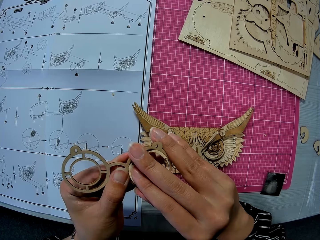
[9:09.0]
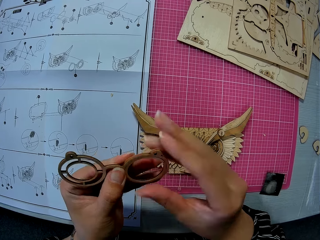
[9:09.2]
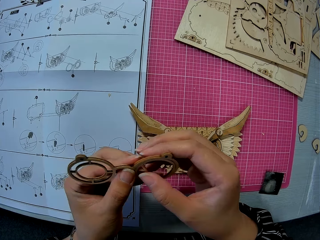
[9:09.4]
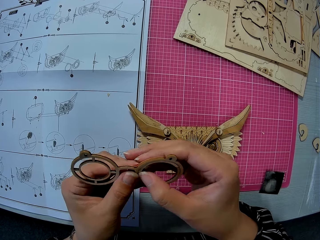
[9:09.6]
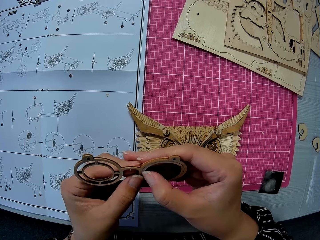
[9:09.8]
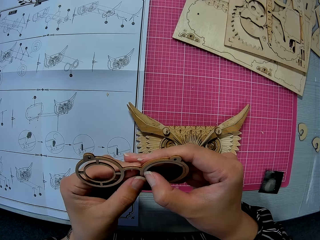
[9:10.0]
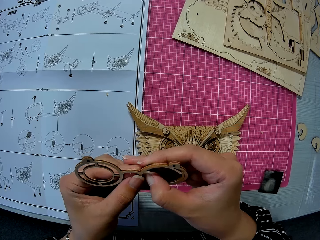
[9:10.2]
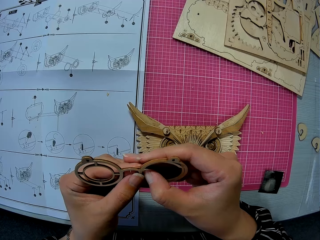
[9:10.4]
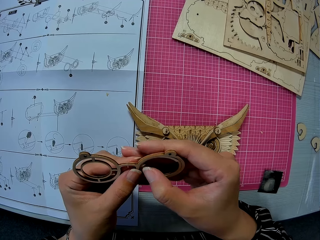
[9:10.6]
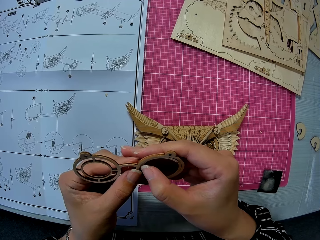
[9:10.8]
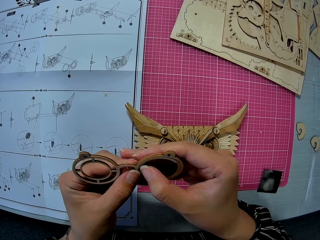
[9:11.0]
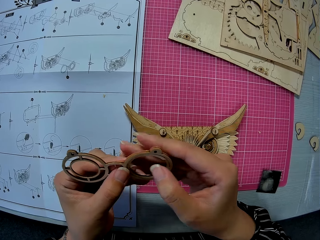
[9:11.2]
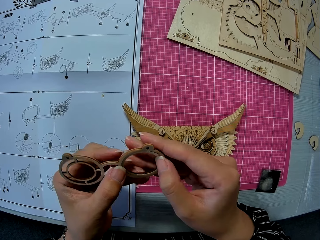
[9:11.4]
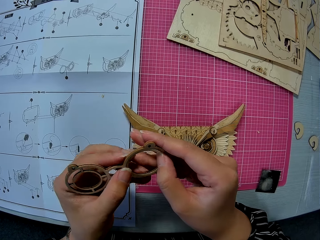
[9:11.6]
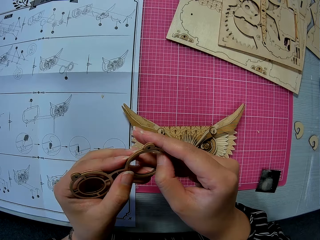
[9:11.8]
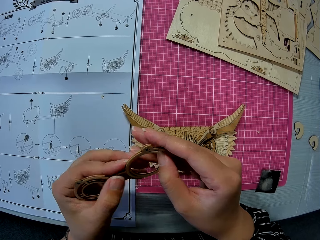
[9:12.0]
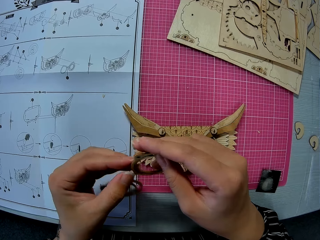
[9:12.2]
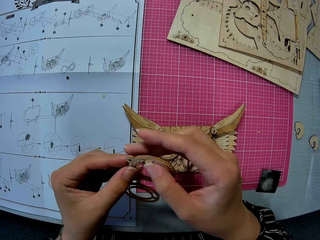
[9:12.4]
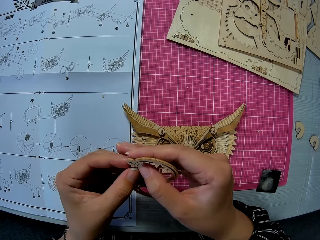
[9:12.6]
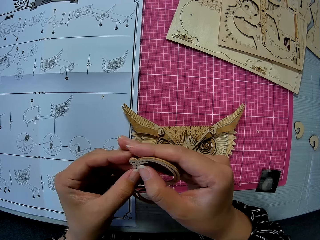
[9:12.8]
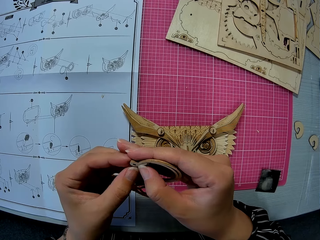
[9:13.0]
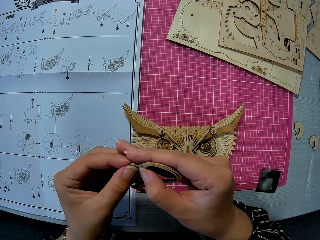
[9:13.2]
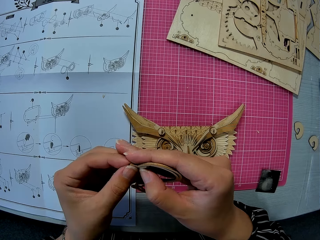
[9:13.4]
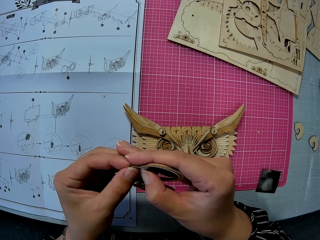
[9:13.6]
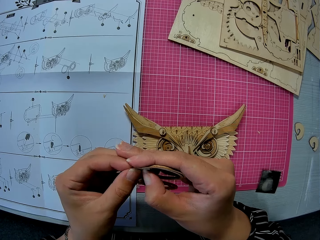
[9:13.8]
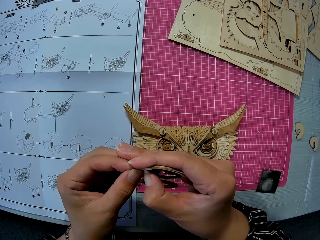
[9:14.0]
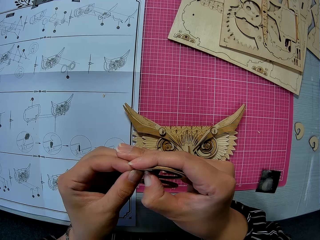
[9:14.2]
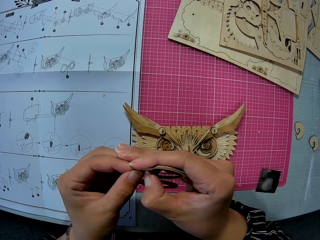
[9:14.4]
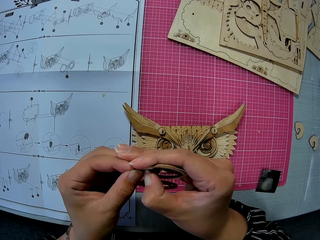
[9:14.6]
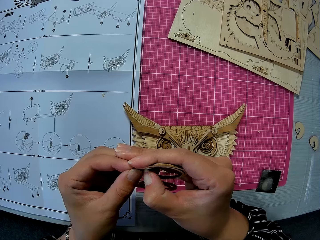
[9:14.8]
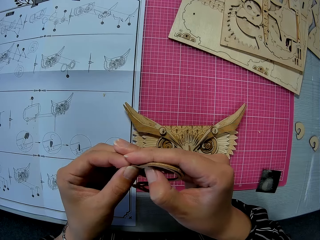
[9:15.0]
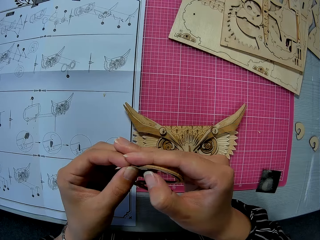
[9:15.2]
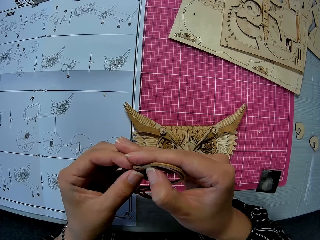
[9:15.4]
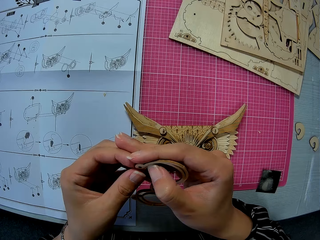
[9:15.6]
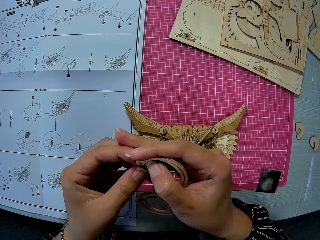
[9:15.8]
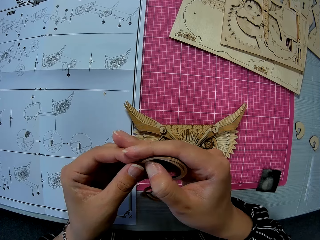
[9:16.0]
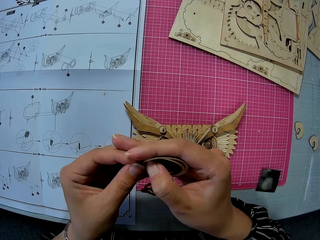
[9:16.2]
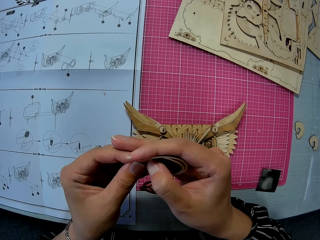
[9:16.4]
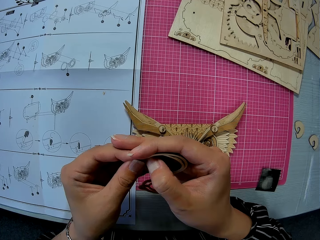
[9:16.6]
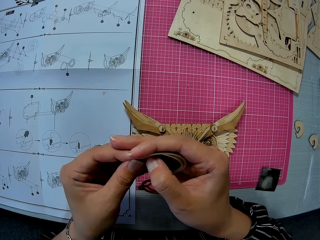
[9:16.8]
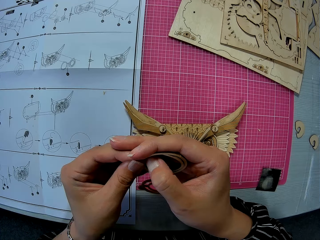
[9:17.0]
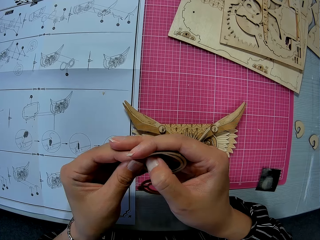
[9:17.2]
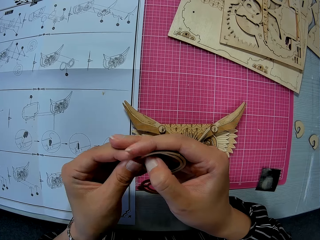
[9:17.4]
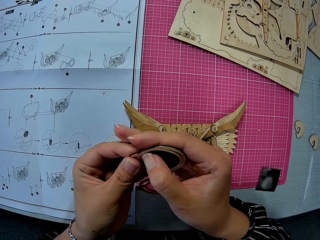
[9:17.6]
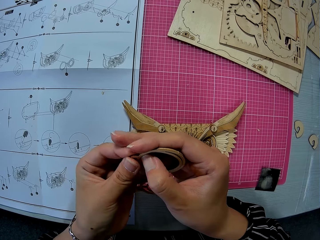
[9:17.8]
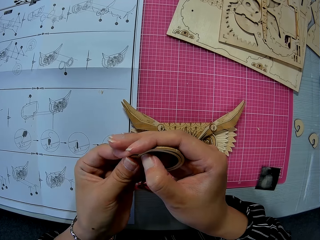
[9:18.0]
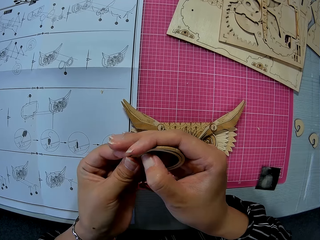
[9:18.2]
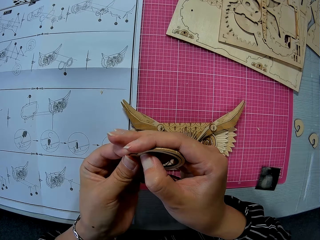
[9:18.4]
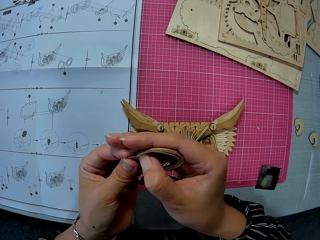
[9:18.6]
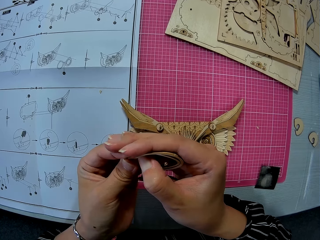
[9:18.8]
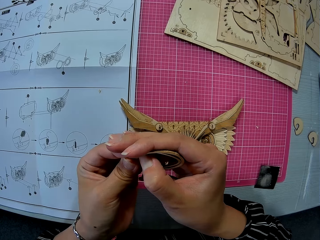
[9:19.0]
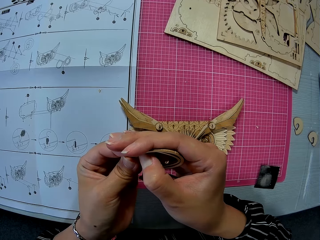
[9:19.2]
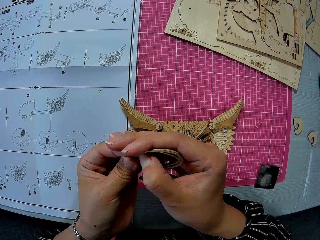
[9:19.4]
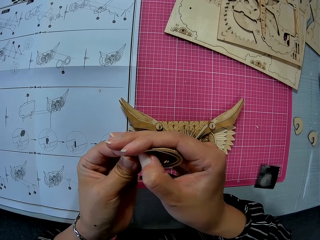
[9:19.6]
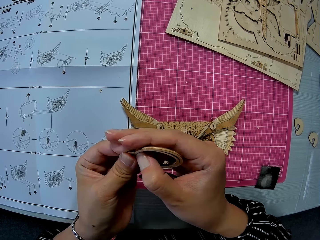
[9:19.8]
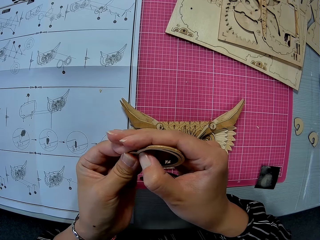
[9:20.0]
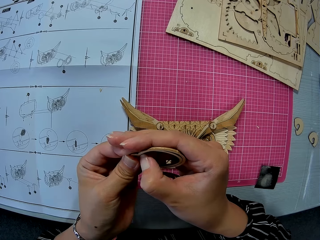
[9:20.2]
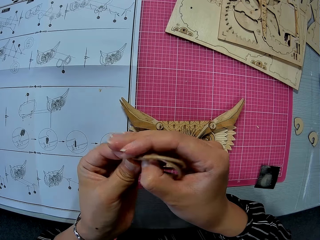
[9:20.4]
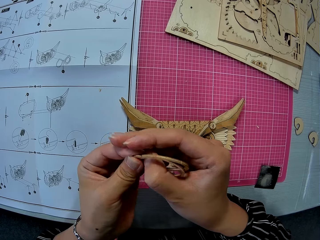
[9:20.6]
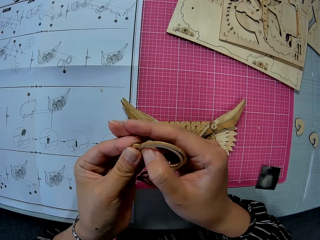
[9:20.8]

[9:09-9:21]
The camera wearer turns the shape and removes the shape.

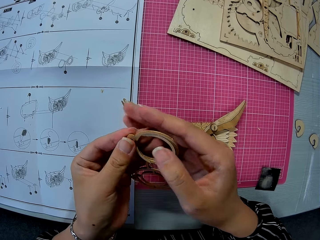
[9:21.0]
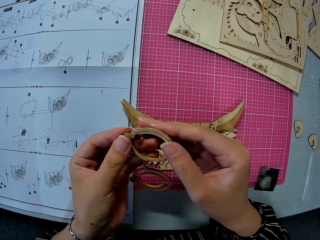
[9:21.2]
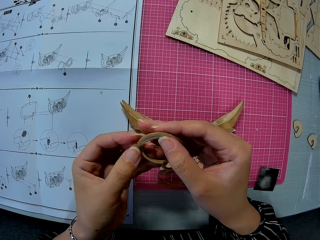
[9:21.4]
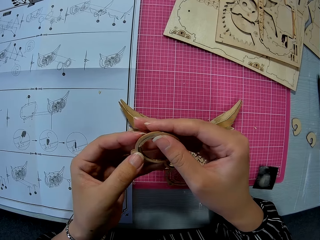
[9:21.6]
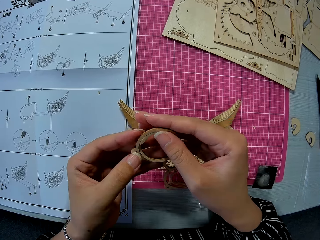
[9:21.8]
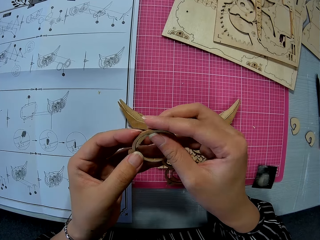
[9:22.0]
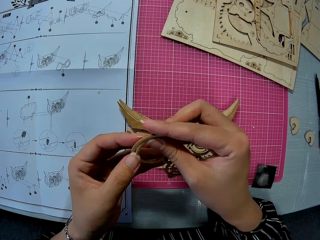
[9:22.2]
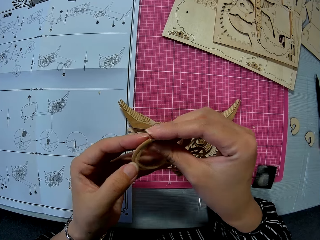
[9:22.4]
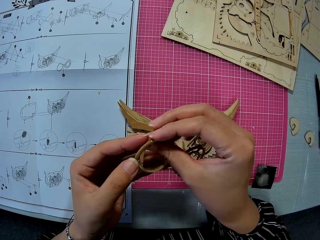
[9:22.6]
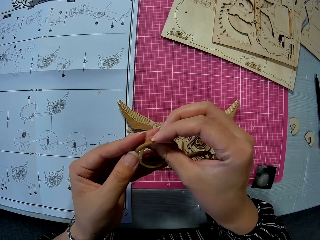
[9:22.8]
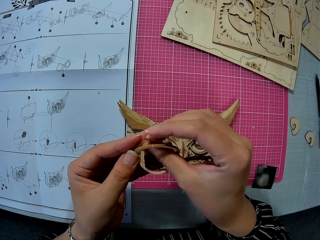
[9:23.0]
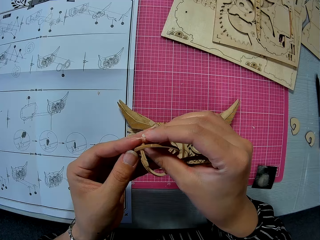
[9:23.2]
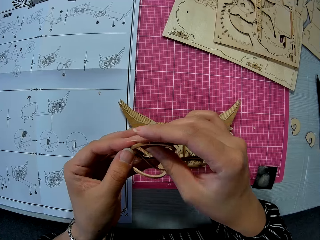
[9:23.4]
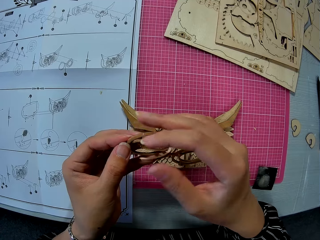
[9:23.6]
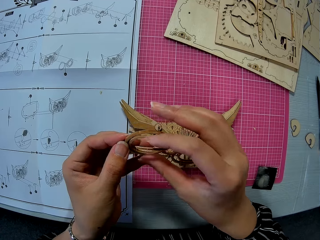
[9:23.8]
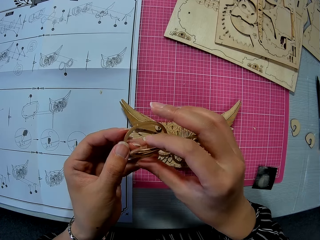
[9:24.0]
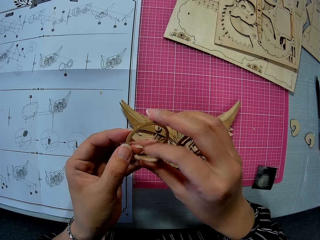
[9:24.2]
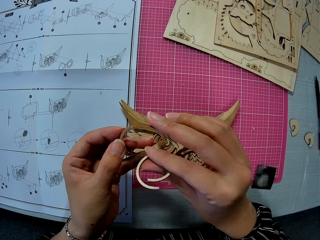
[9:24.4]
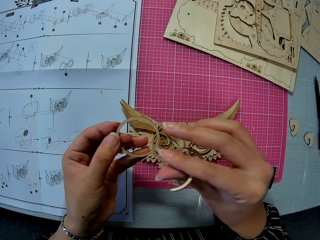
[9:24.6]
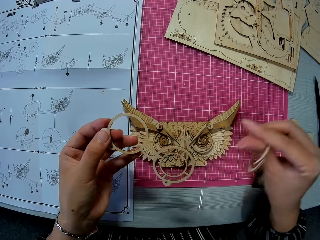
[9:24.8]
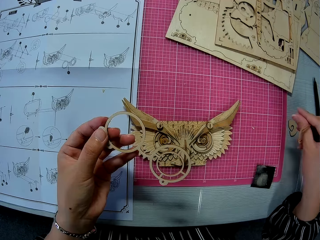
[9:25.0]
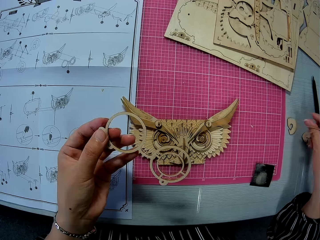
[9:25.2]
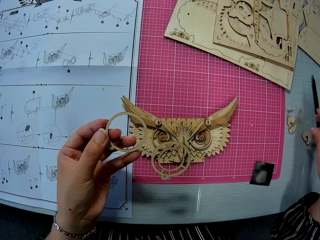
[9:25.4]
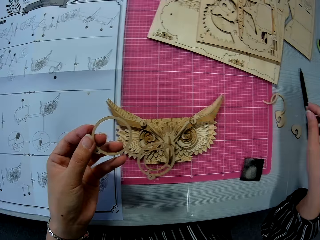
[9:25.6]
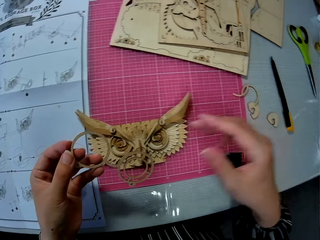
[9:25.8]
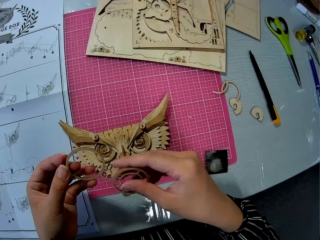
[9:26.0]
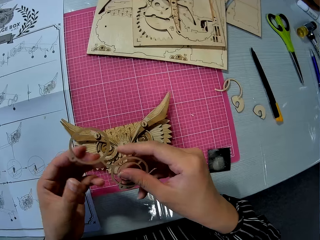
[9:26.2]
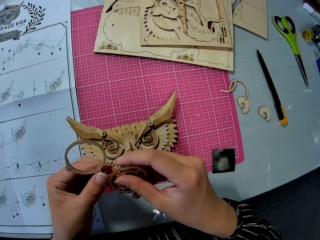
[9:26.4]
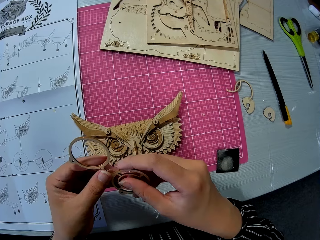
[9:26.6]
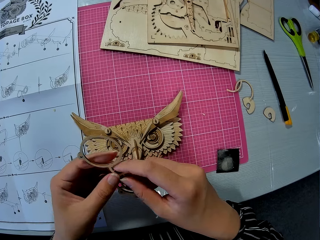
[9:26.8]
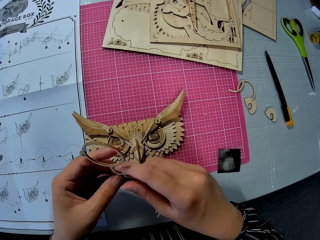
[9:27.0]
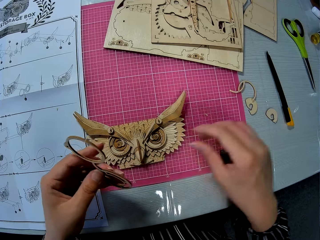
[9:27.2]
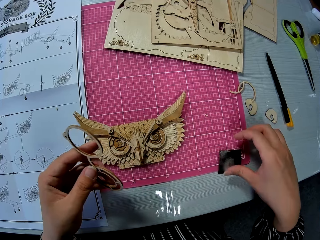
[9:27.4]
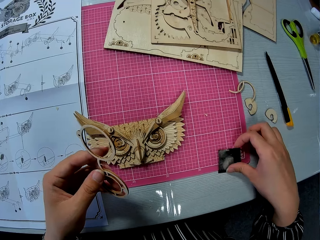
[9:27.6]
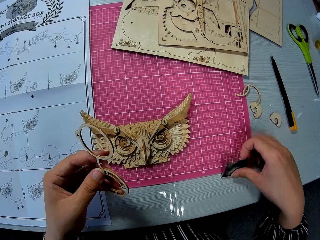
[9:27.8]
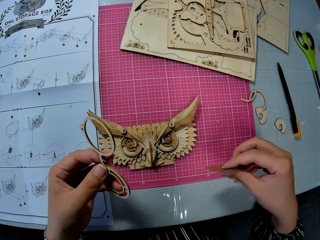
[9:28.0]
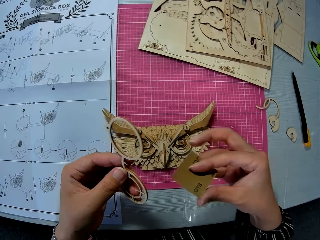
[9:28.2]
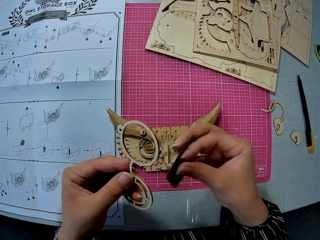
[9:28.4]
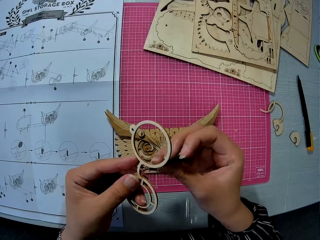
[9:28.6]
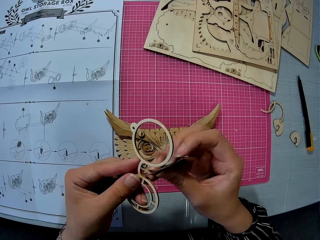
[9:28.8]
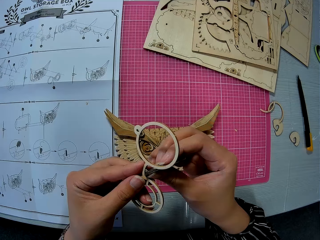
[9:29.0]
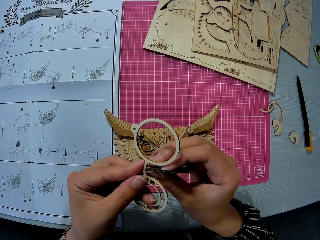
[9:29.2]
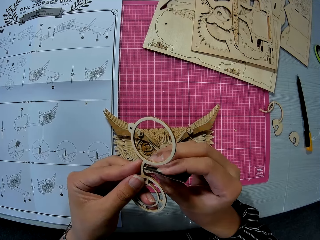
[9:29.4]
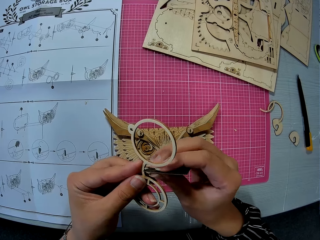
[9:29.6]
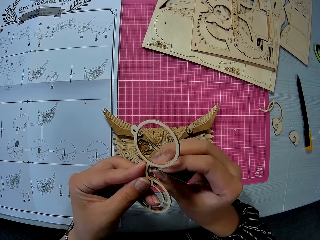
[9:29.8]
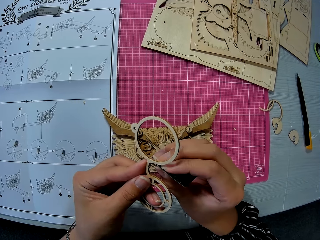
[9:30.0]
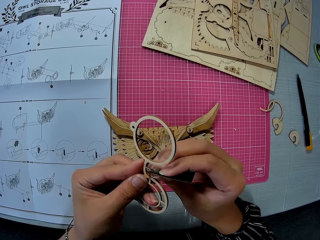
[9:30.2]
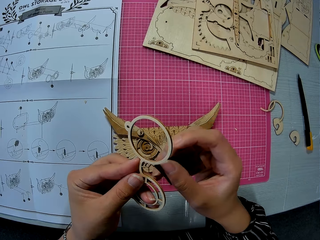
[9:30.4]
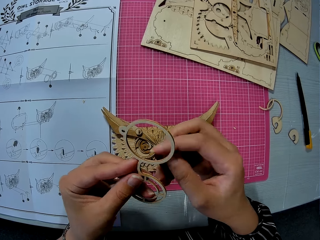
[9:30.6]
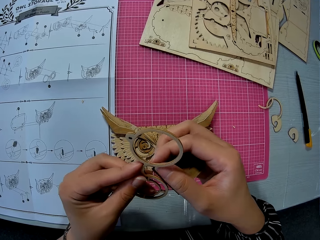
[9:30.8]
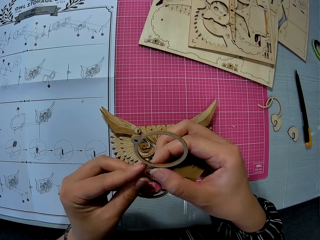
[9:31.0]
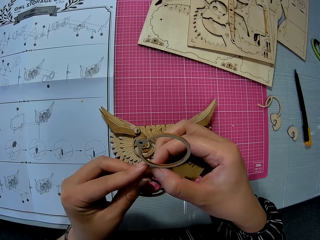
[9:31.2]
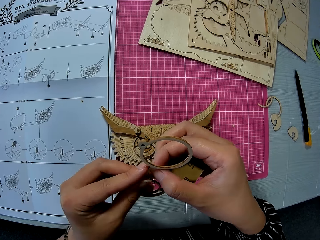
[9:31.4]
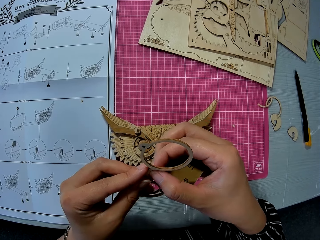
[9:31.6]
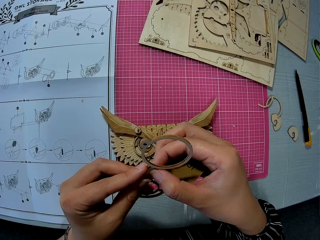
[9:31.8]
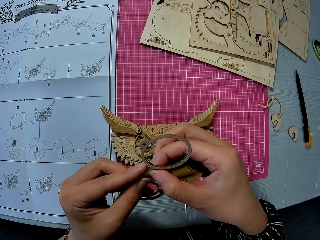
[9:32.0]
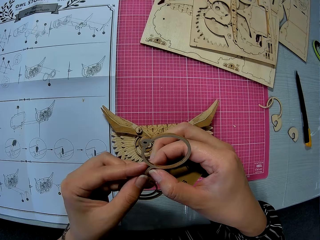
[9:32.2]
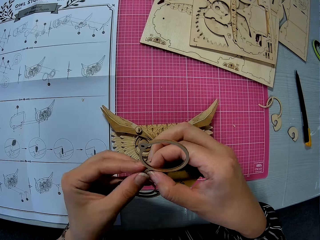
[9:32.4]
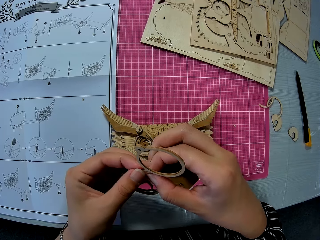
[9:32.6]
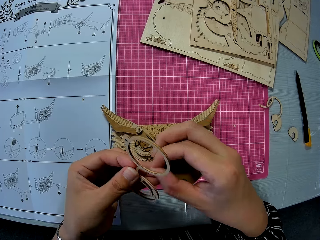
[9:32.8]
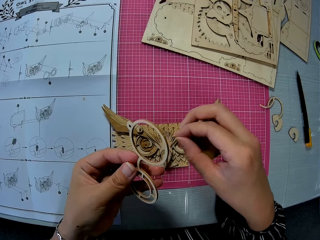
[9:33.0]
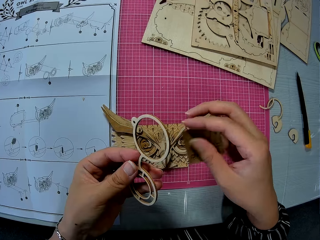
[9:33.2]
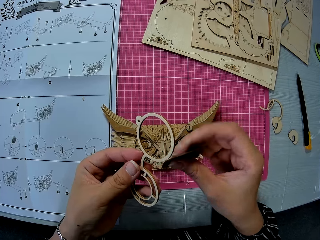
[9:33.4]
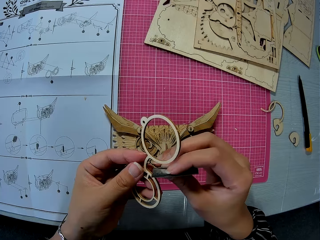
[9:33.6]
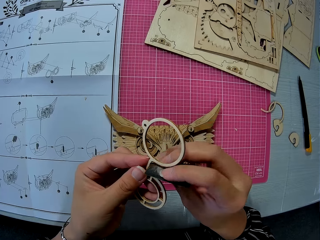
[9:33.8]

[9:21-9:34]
The camera wearer removes a pre-cut wood. They put the pre-cut wood on the table. They pick up a sandpaper from the table. They scrub the pre-cut wood with the sandpaper.
